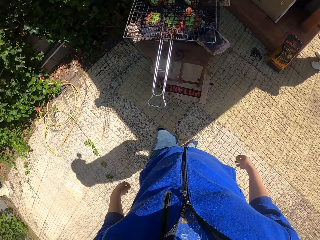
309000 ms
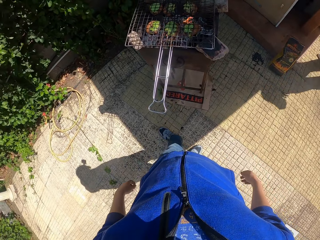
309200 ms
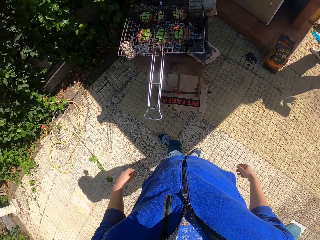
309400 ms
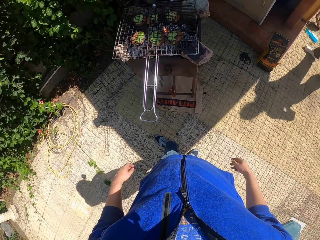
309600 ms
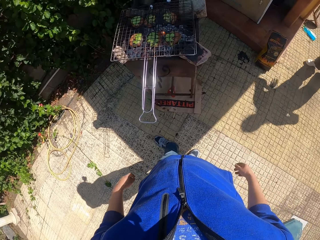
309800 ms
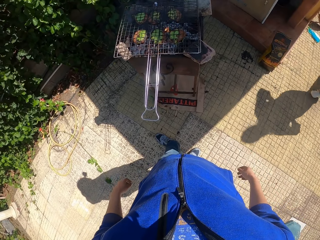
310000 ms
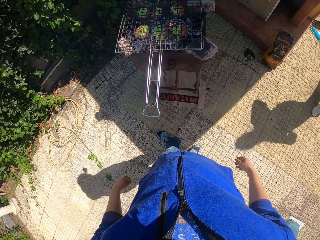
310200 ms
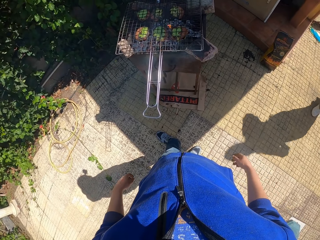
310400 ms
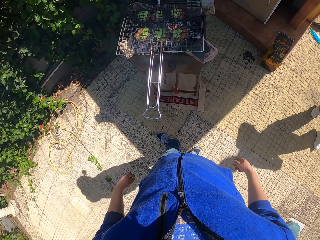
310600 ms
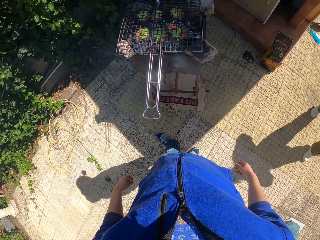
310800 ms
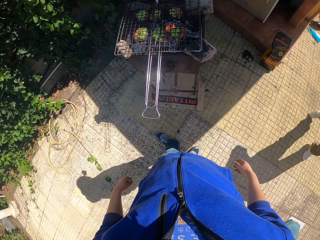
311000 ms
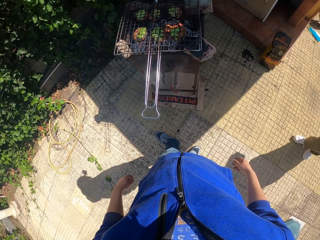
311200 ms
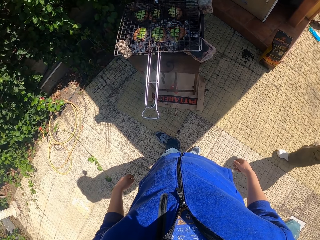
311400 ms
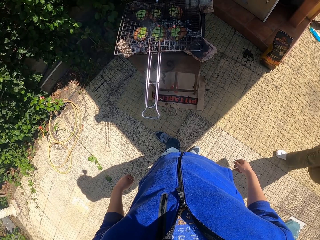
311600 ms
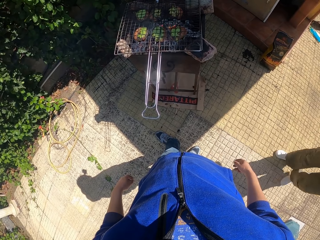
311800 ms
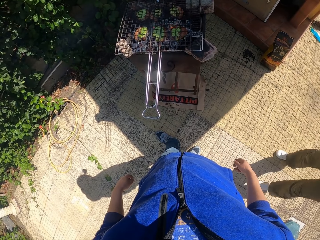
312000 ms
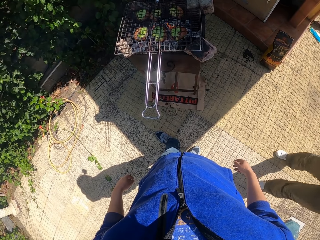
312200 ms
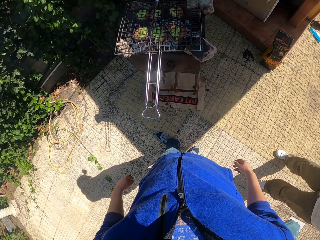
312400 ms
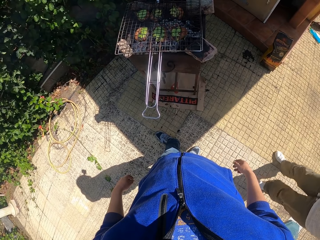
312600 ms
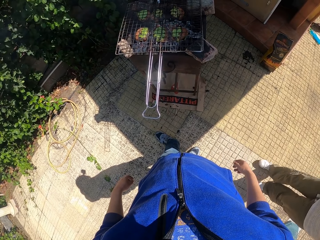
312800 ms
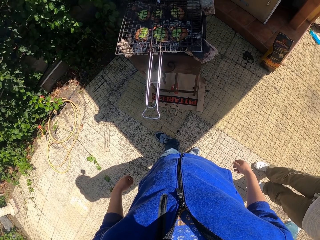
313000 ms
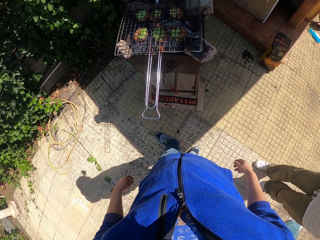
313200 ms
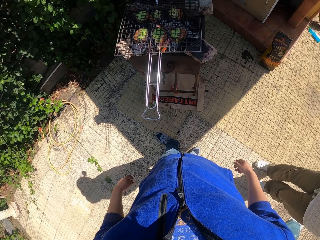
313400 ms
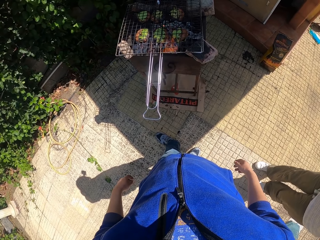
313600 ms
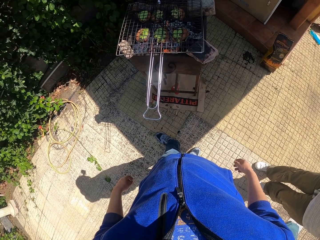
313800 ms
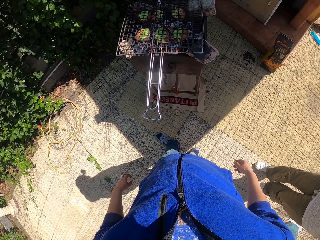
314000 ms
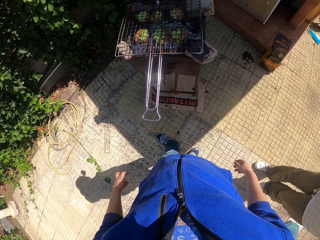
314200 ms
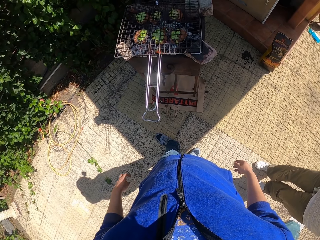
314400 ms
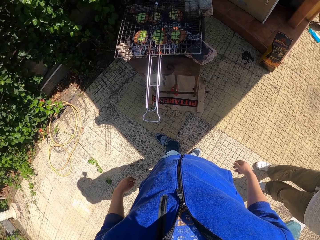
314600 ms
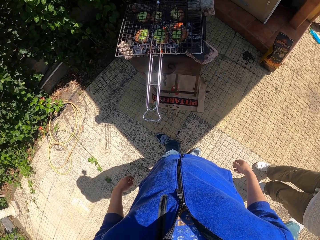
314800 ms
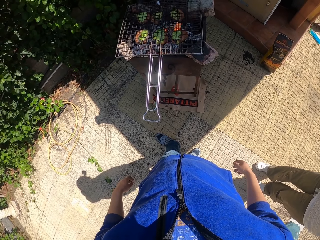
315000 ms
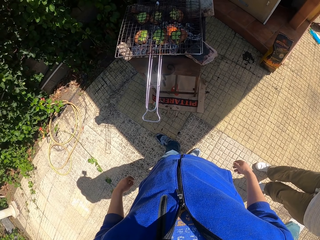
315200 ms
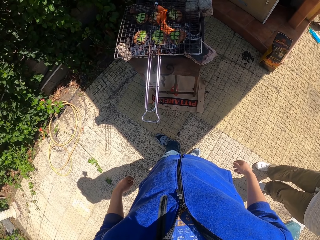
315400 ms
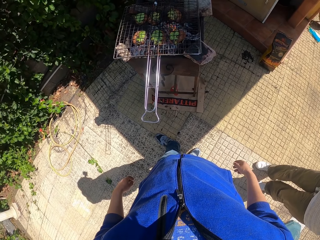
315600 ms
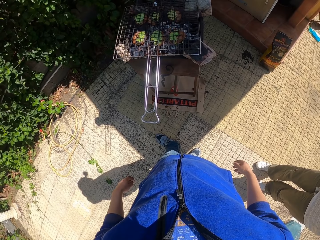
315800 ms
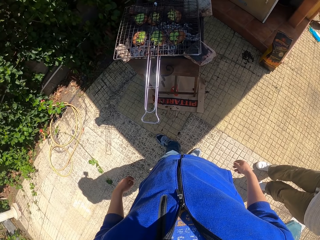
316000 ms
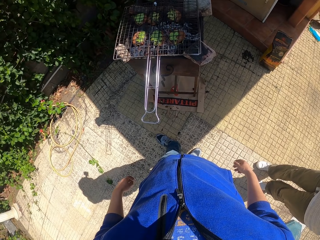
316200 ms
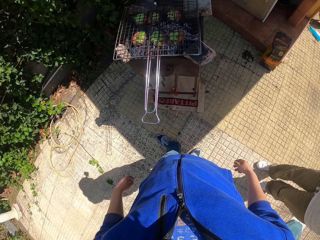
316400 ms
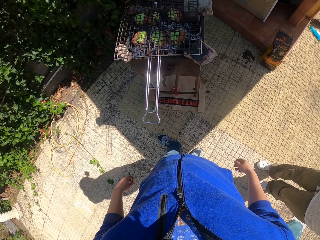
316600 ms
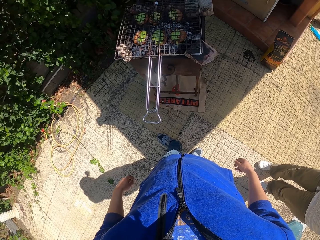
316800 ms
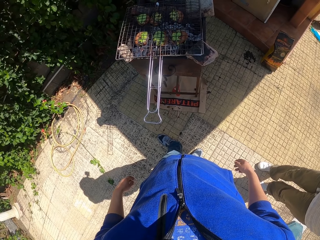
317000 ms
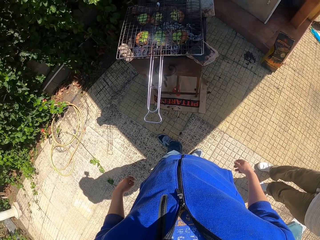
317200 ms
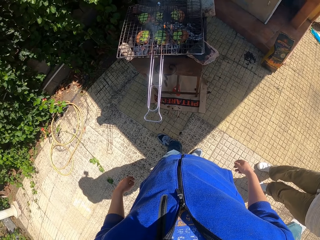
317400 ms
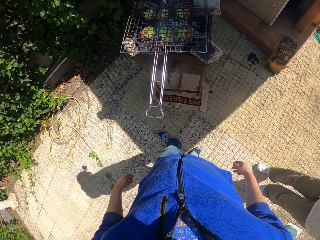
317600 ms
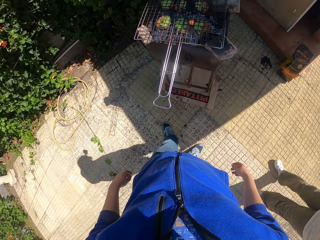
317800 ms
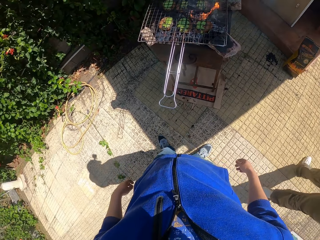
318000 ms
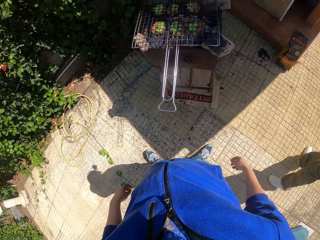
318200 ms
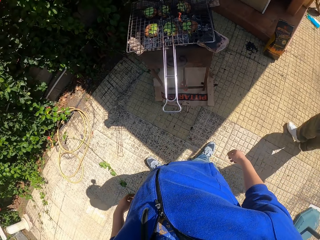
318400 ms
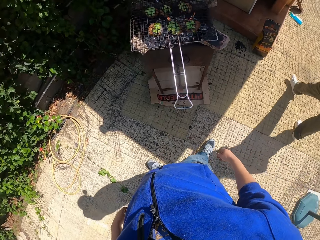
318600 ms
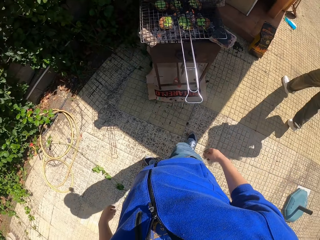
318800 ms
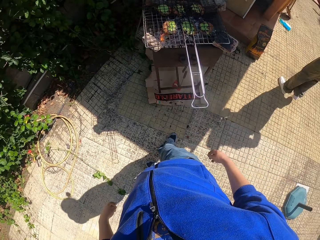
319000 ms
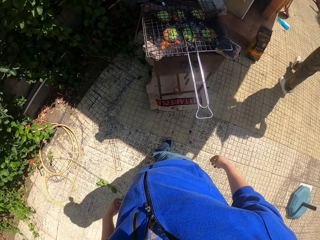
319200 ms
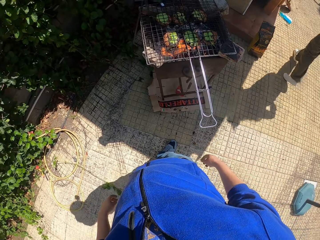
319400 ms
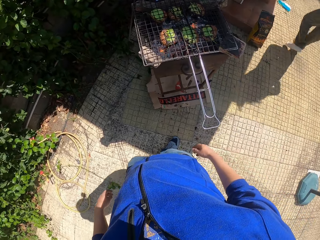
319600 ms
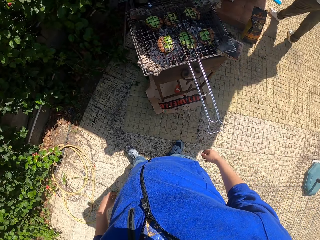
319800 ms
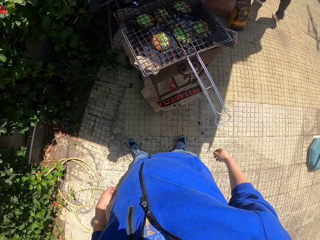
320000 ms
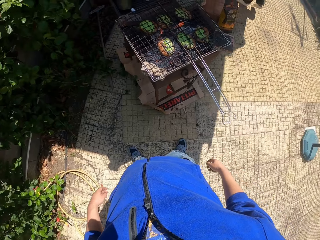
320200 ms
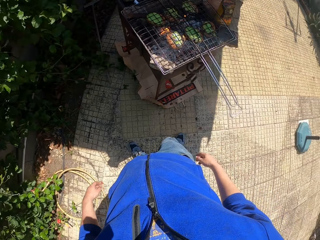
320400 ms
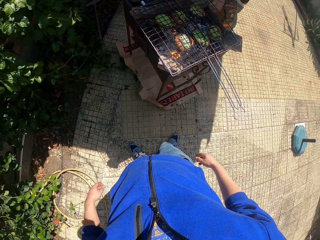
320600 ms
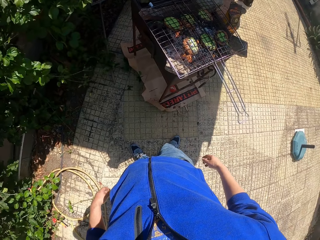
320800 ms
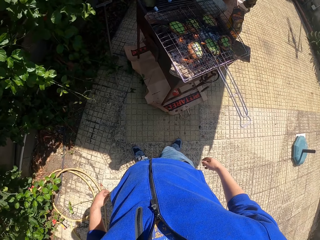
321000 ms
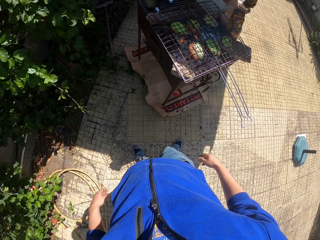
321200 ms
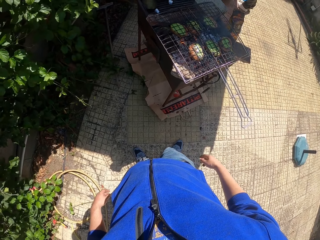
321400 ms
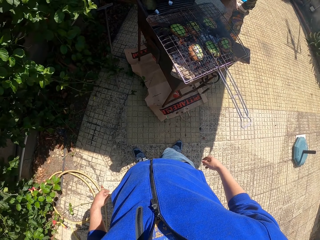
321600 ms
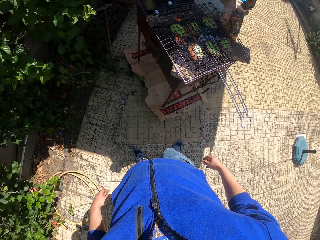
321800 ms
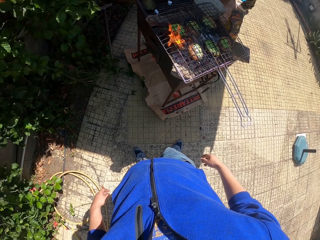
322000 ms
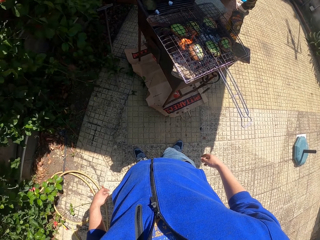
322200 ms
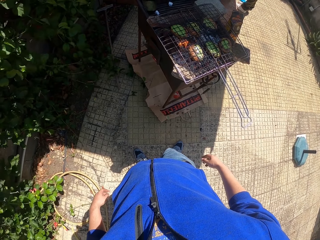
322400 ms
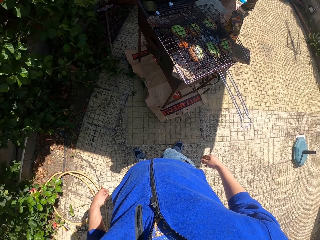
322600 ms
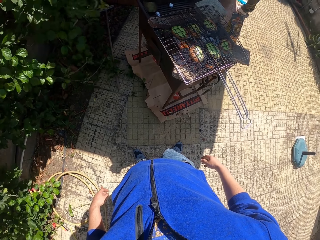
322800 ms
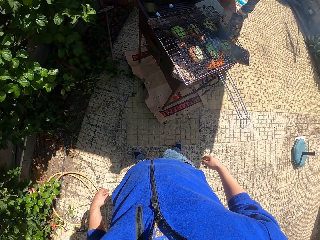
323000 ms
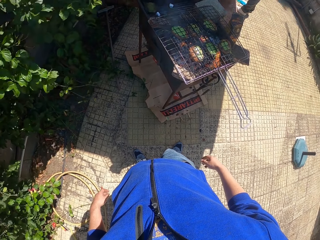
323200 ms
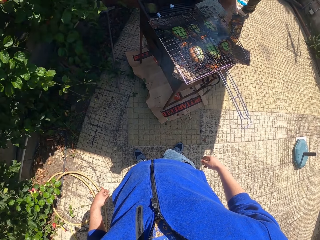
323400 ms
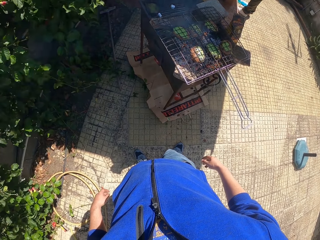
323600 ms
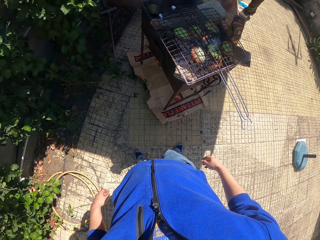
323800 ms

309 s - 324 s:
A lady walks around a verandah. The camera wearer looks around the verandah. The lady looks around the verandah. The lady walks around the verandah. The camera wearer walks around the verandah. They look around the verandah.

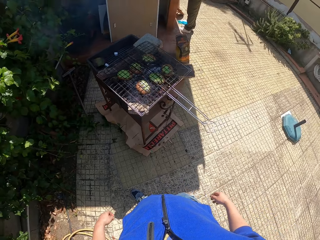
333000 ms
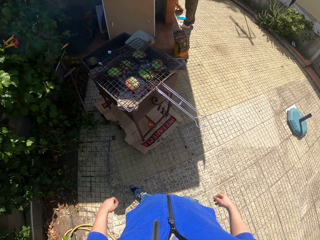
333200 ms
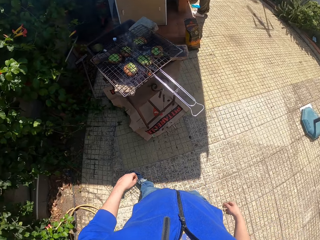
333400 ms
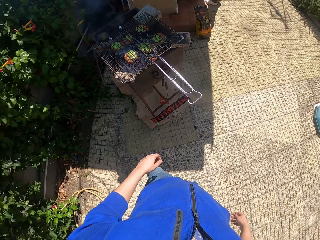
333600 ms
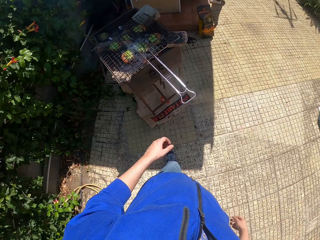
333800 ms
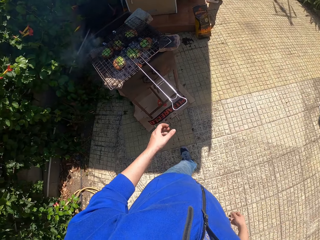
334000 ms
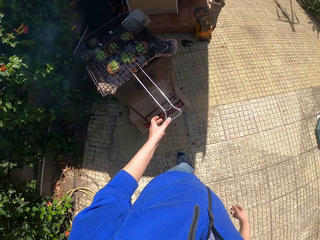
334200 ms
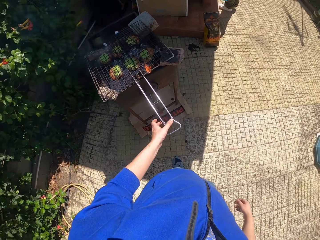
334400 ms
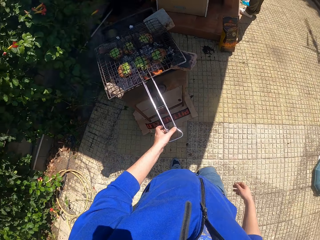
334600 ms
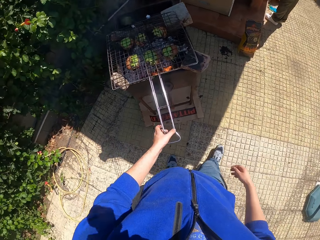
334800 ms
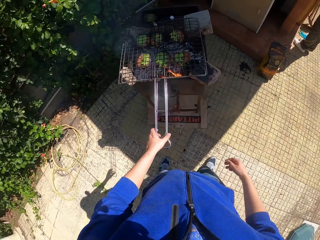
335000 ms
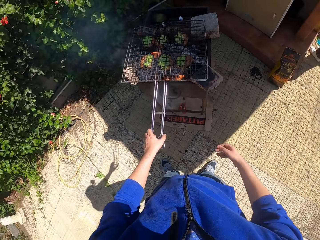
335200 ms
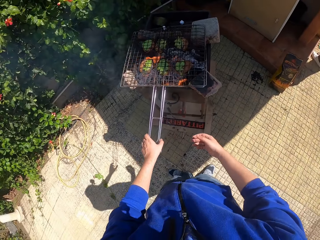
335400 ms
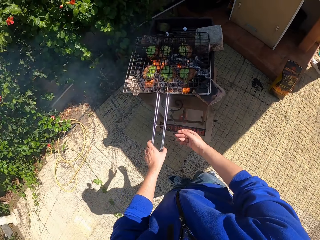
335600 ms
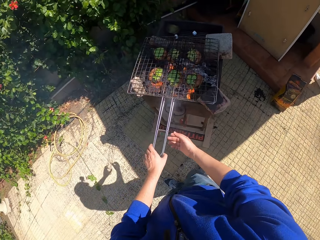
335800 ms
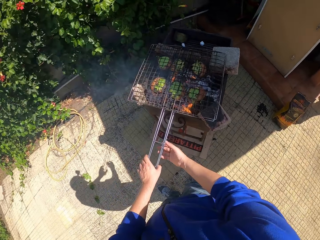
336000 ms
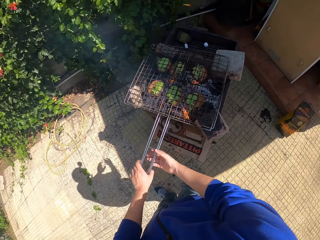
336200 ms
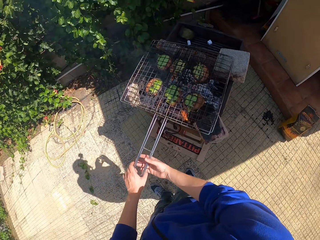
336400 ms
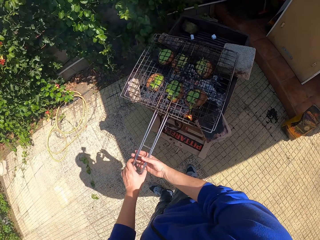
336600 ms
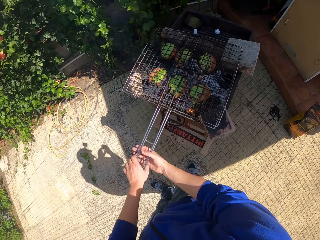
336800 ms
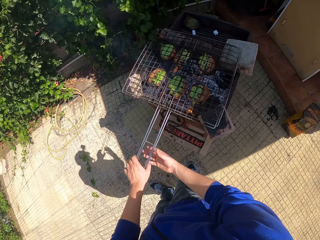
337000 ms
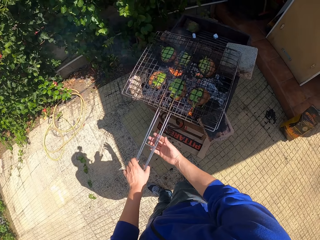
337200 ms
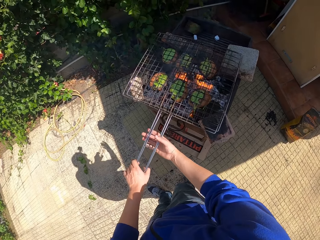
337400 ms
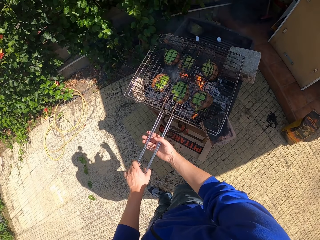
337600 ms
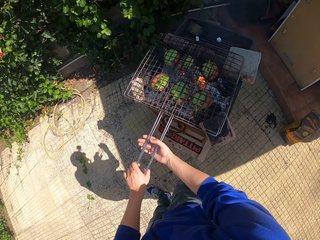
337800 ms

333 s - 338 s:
The camera wearer walks around a verandah. He holds the handles of the grill with his left hand. He adjusts a mesh on a griller. He holds the handles of the grill with both hands.

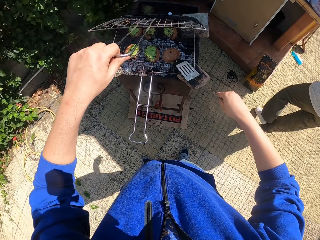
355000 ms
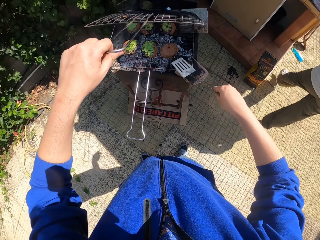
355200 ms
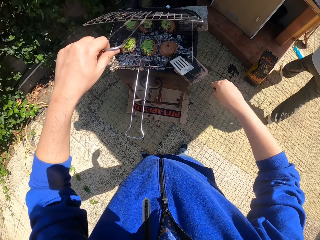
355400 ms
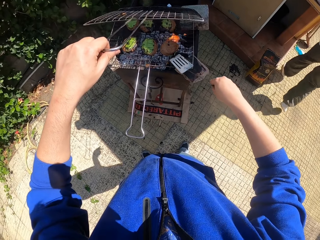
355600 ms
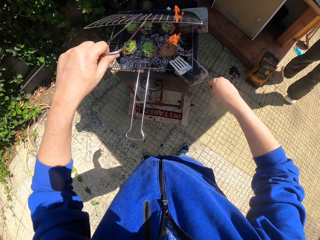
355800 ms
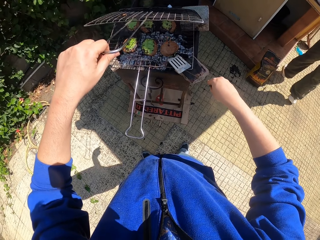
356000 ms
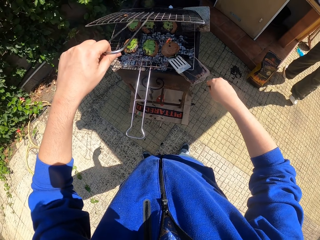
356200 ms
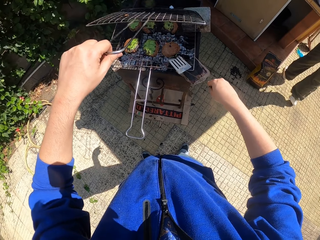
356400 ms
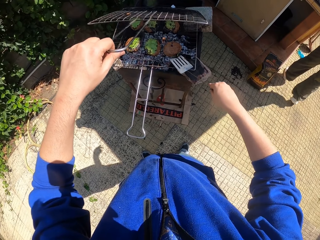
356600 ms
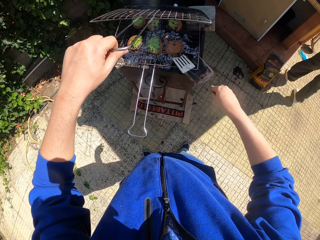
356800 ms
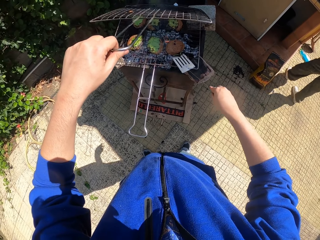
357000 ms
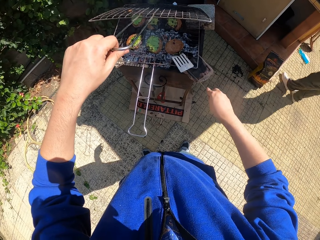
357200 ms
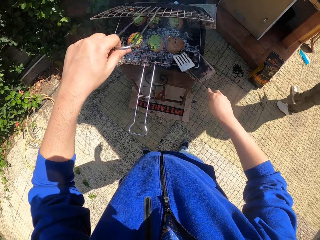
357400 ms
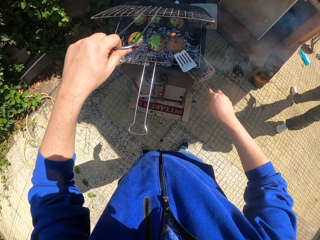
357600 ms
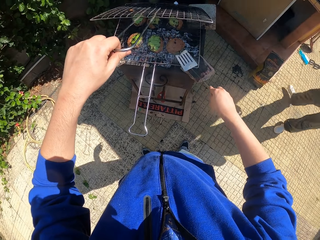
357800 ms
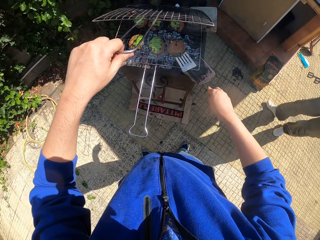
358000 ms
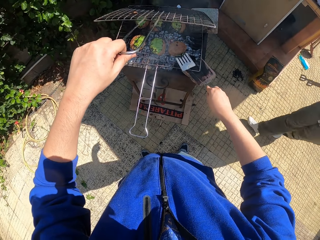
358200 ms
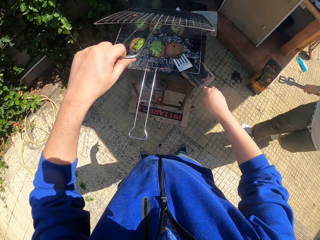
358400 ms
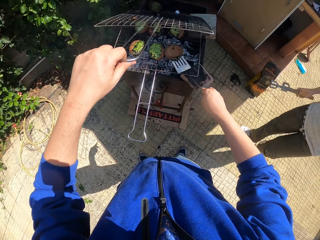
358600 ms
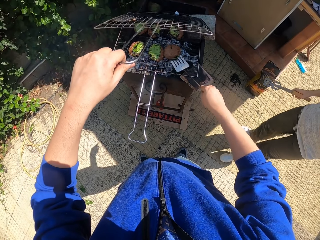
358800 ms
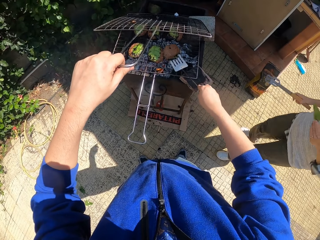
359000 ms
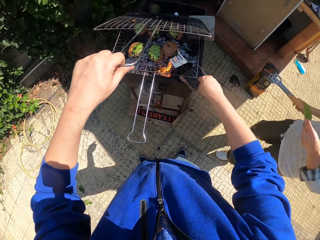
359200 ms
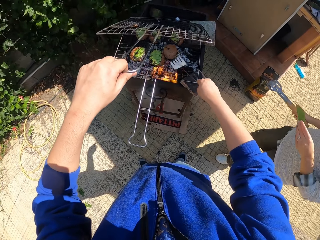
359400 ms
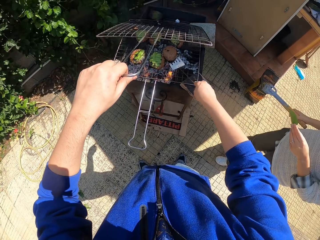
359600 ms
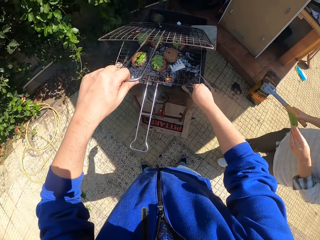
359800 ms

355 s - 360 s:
A woman collects a leaf from the cabinet with her left hand. The camera wearer flips a meat roll on a griller.
